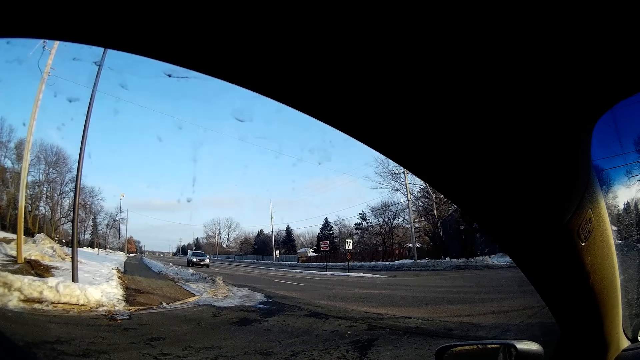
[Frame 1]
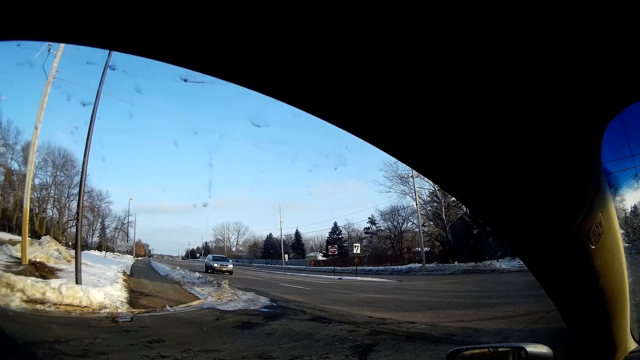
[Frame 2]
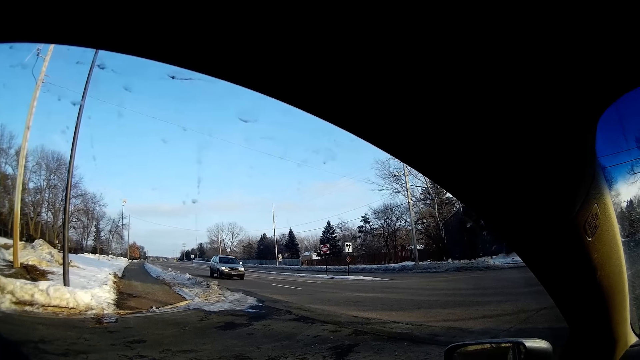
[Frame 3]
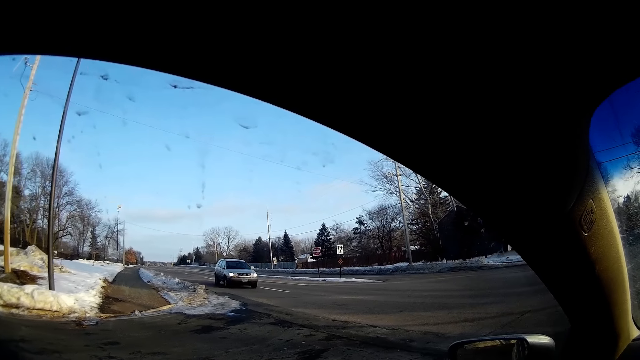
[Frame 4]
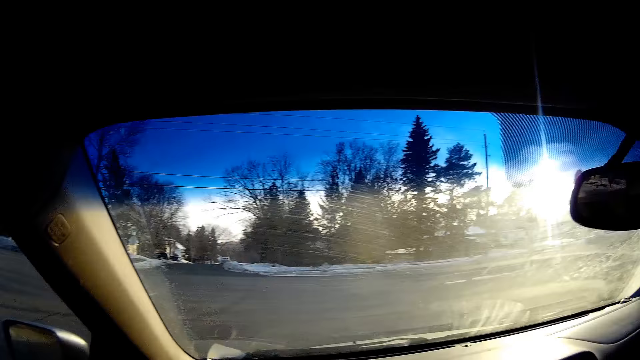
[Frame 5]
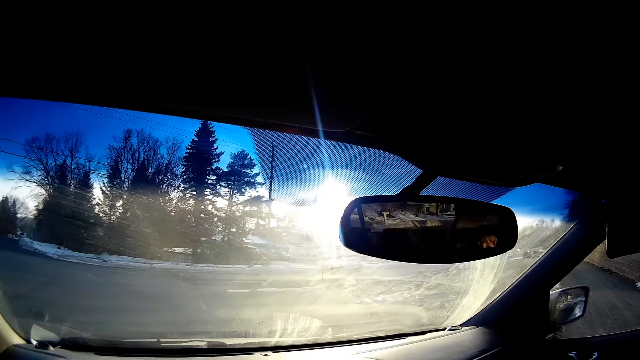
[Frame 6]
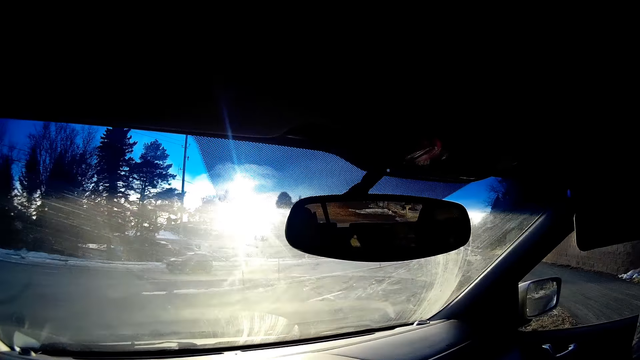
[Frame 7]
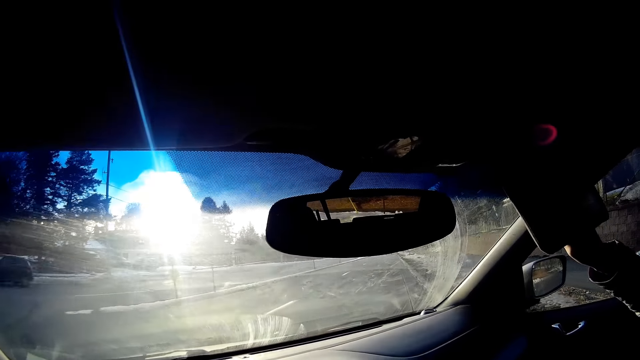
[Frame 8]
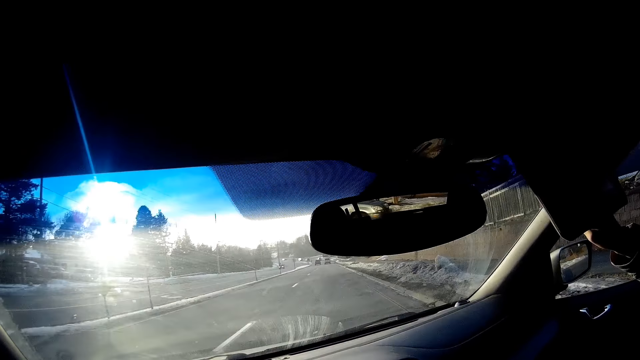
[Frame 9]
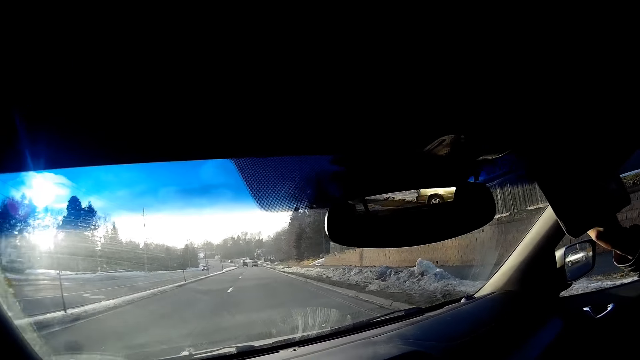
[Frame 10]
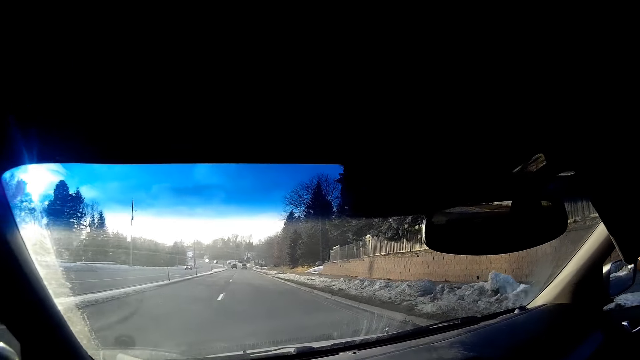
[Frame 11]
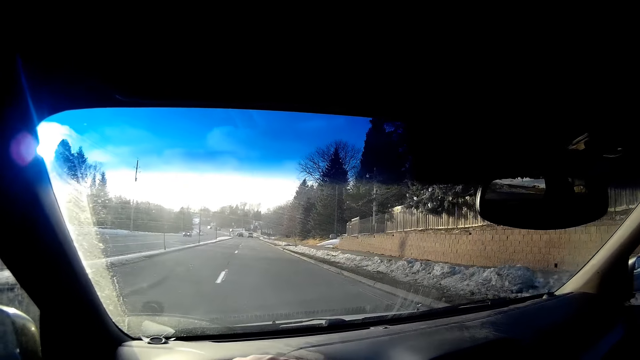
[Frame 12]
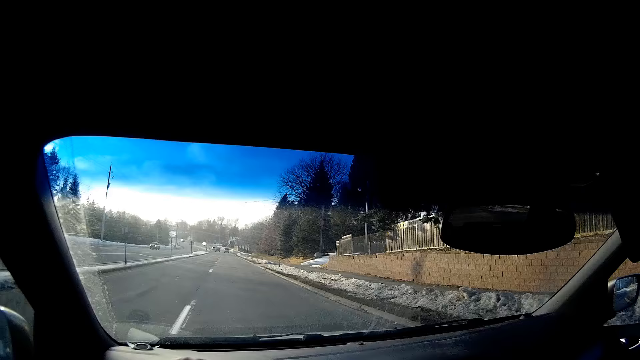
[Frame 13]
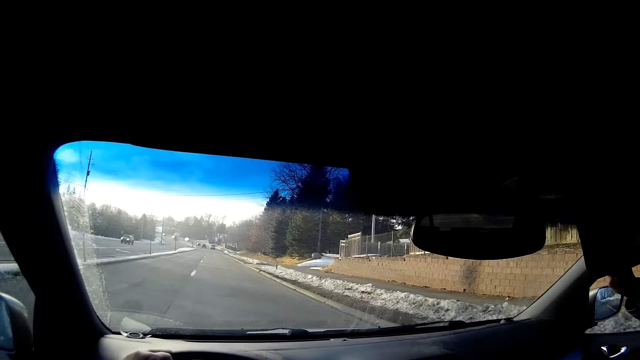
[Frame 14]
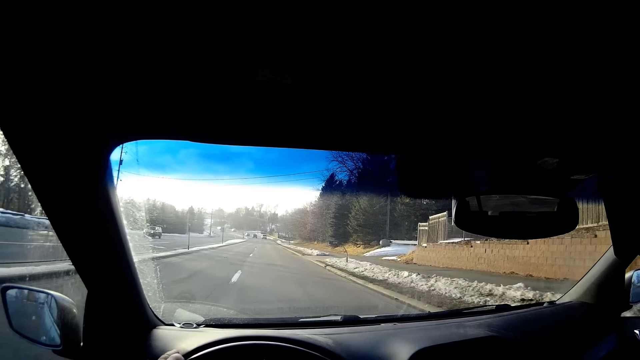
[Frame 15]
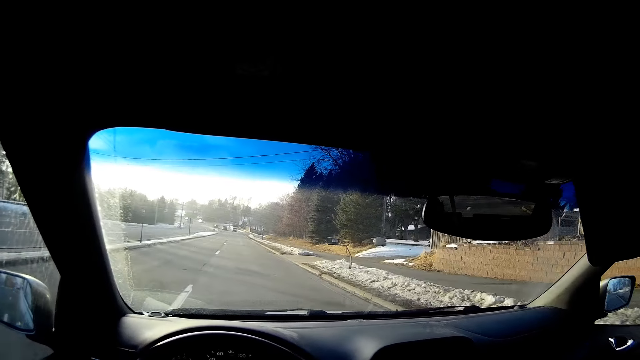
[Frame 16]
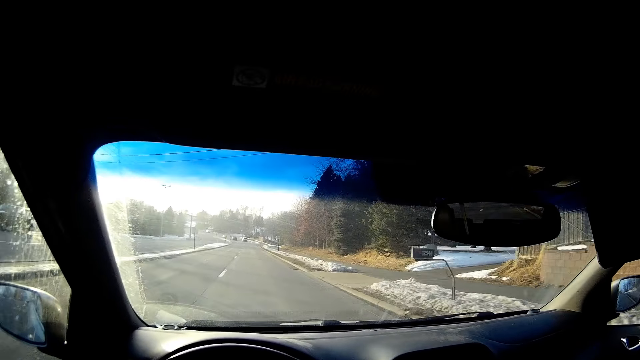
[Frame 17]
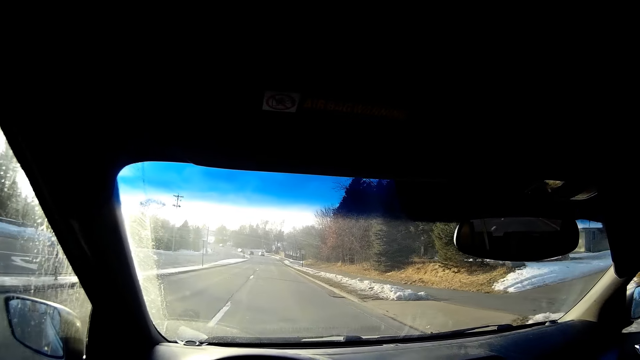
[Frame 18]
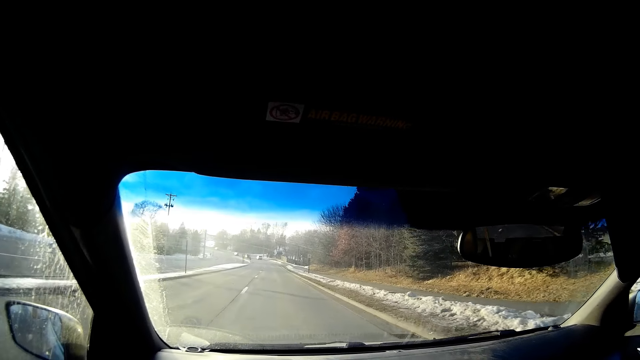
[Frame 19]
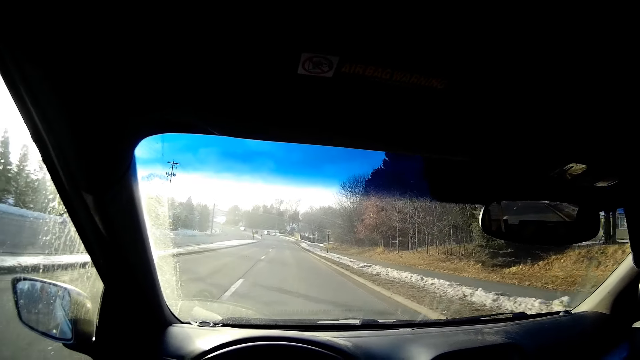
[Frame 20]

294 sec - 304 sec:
The camera wearer drives the car along the tarmac road.

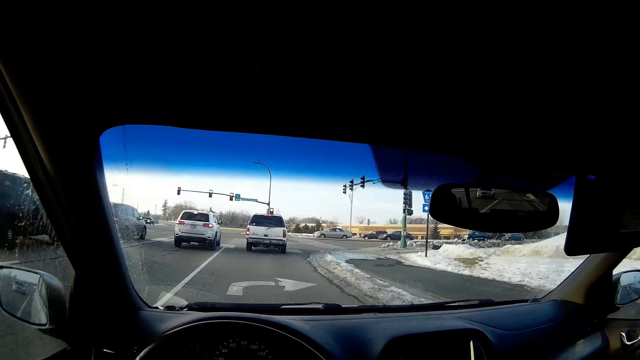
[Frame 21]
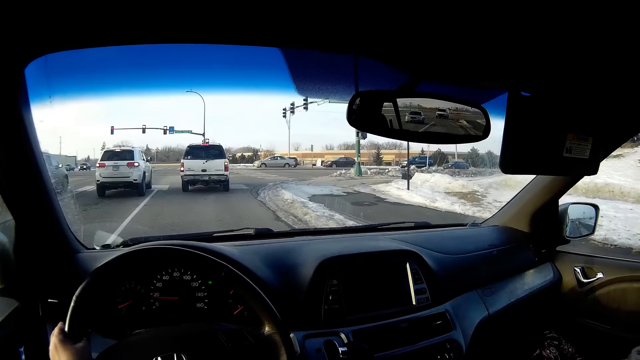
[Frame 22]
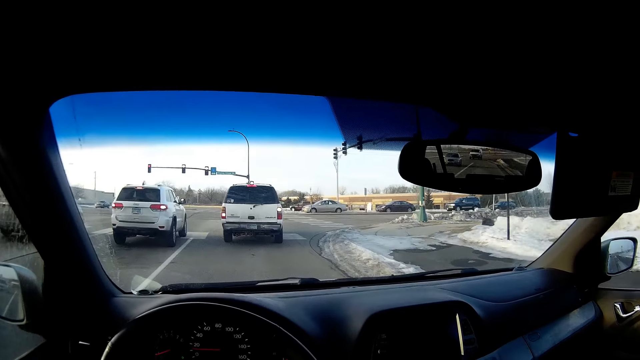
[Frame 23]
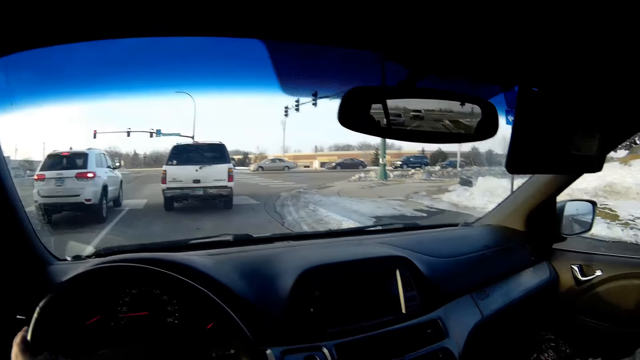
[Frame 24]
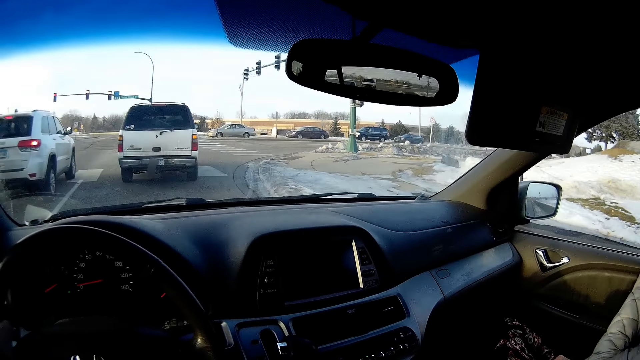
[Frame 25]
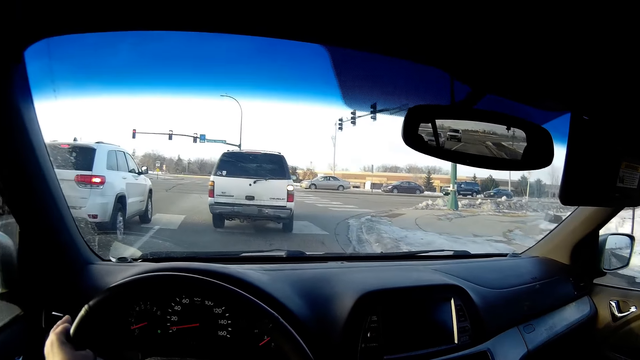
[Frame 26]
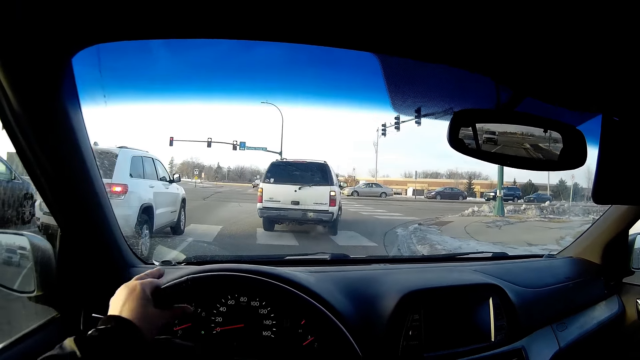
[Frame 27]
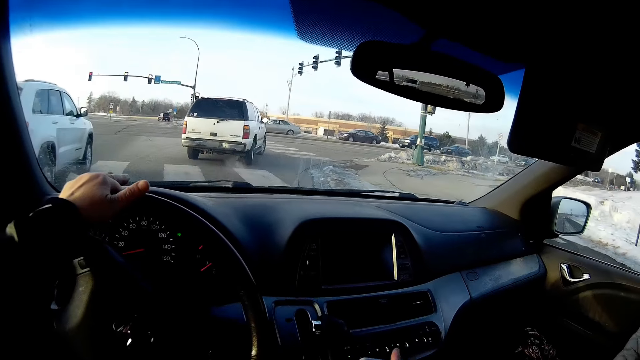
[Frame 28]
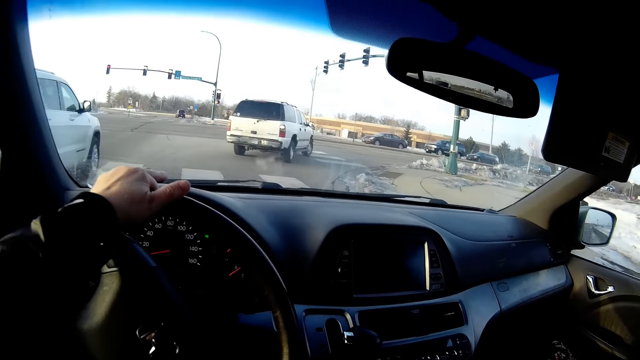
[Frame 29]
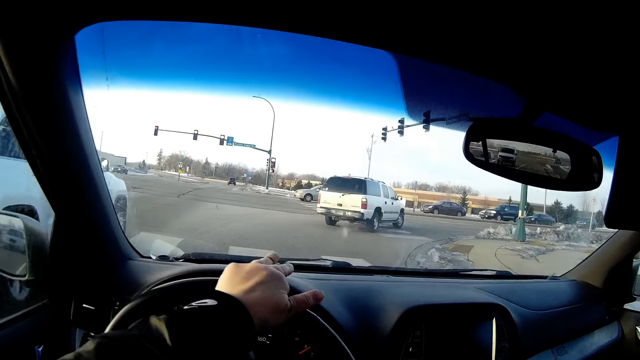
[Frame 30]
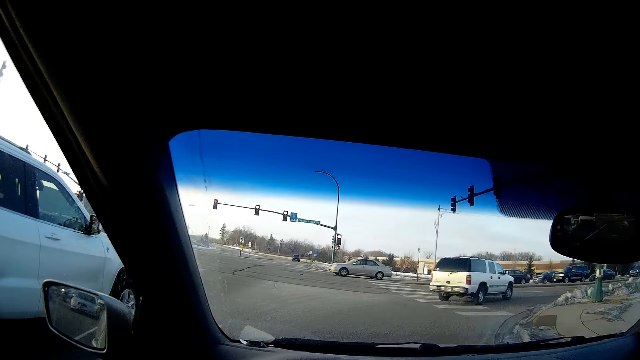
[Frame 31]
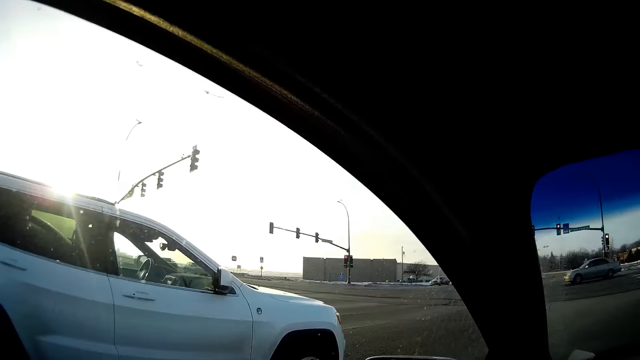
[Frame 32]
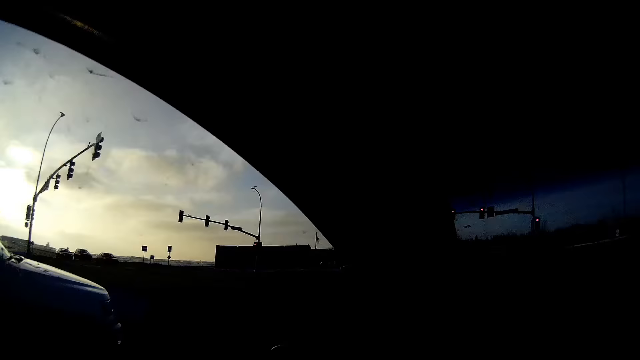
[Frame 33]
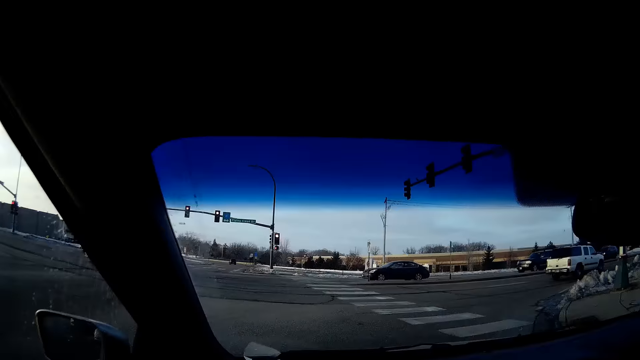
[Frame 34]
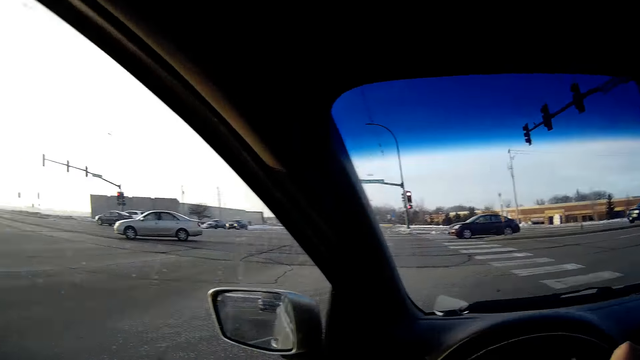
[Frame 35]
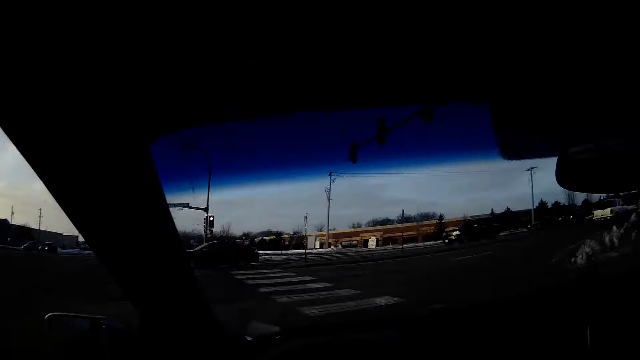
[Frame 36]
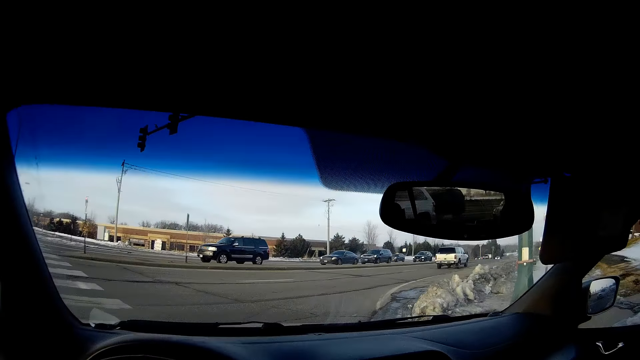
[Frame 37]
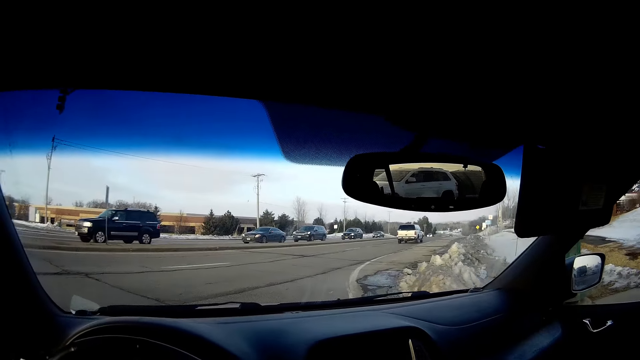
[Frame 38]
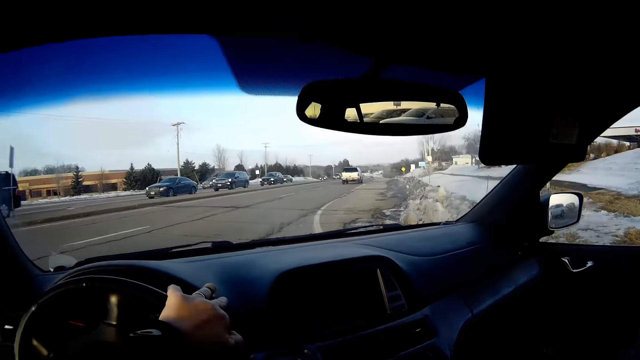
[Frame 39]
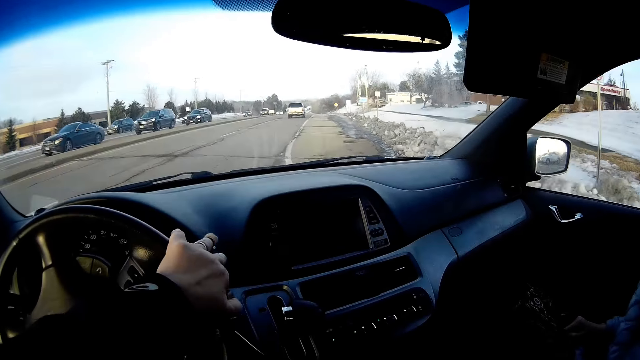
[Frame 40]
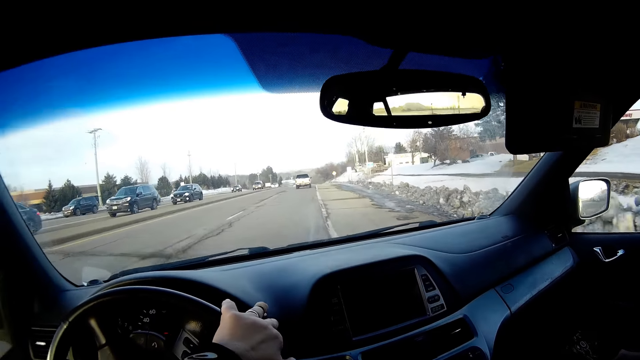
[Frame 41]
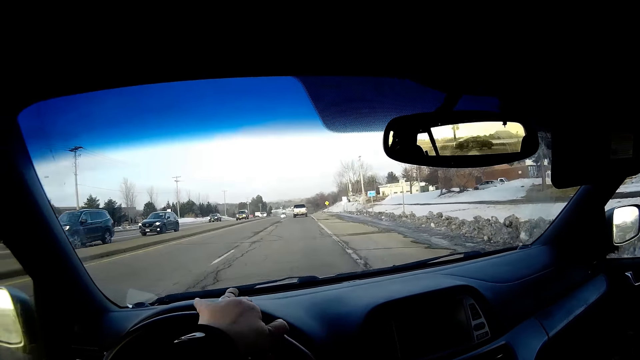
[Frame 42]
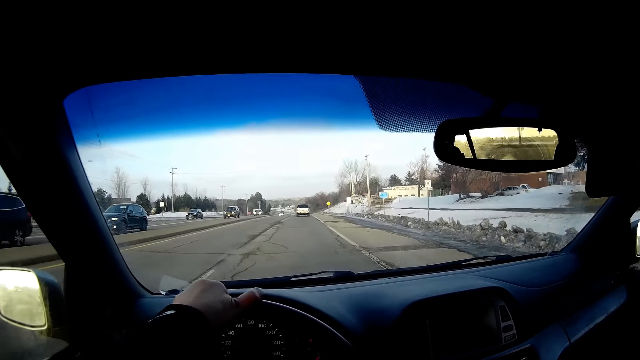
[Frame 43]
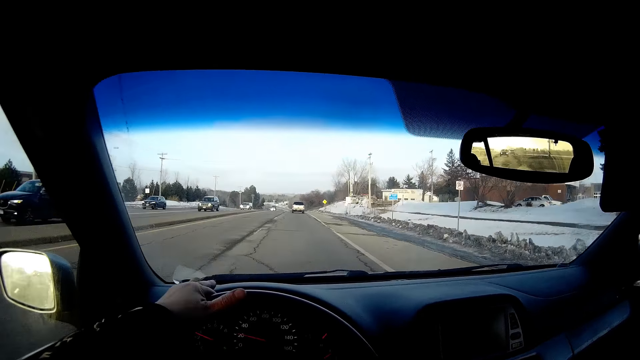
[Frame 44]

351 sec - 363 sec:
The camera wearer stops driving. A person raises the hand. The camera wearer drives the car along the tarmac road.
